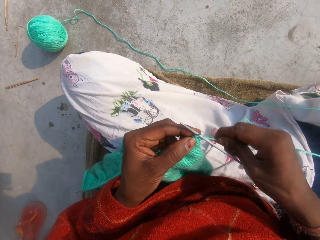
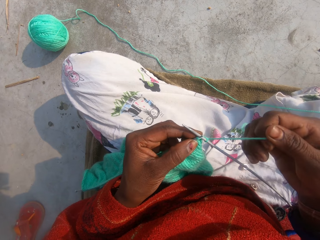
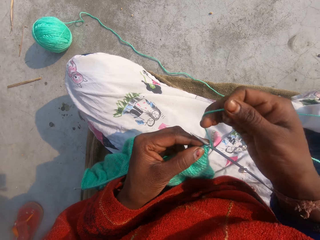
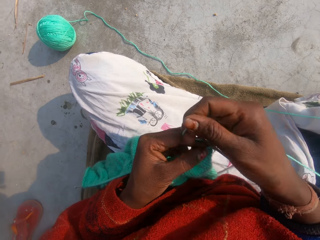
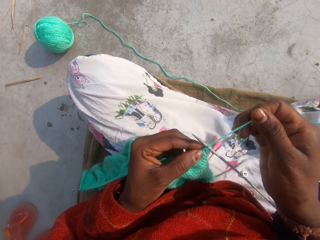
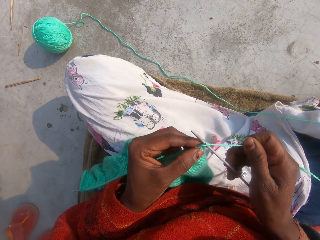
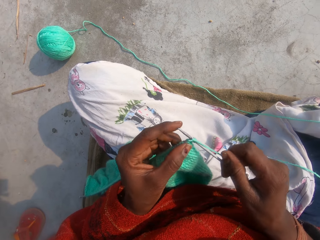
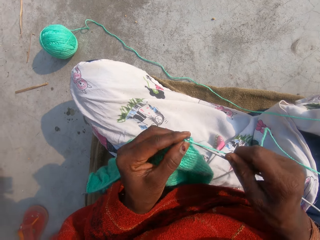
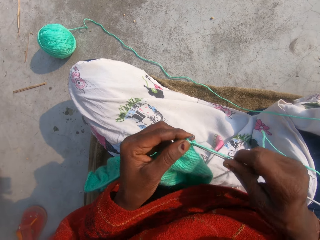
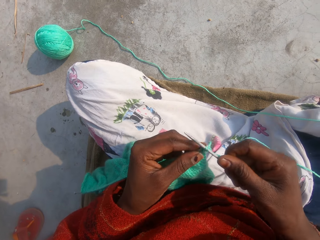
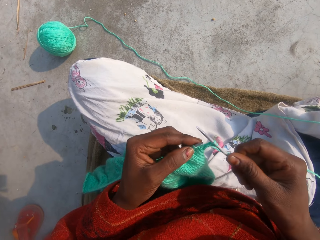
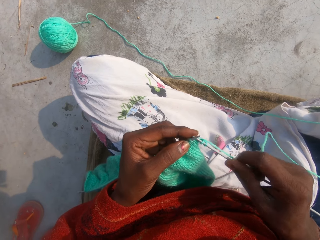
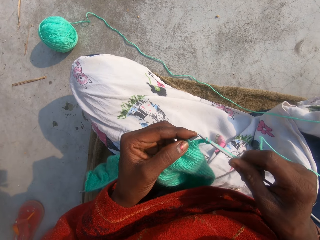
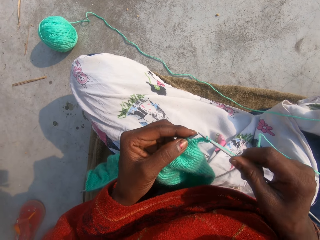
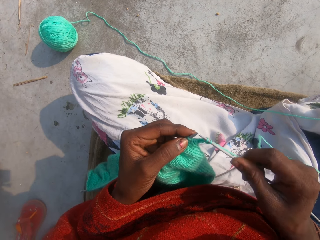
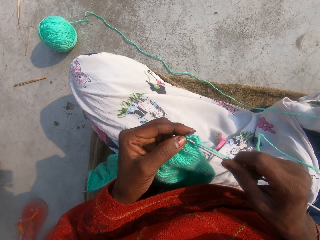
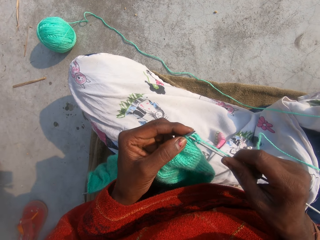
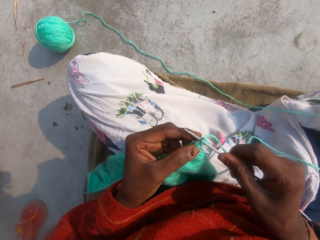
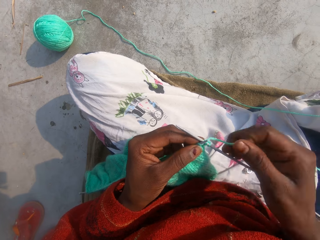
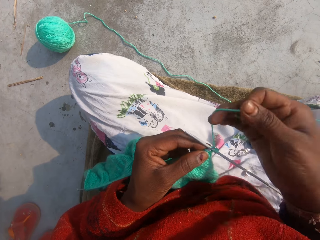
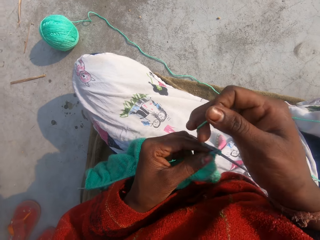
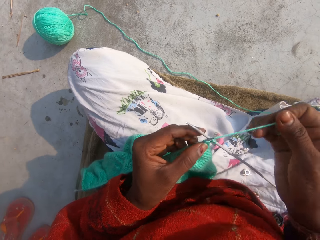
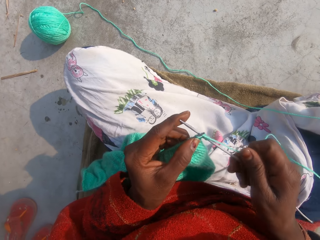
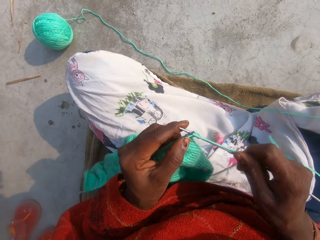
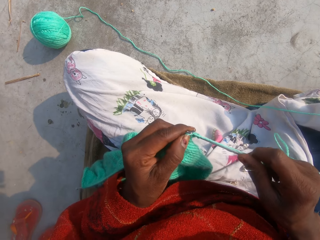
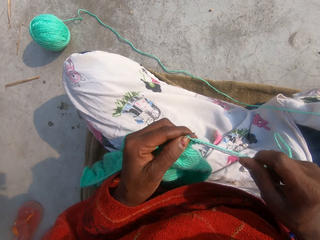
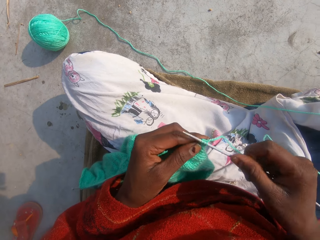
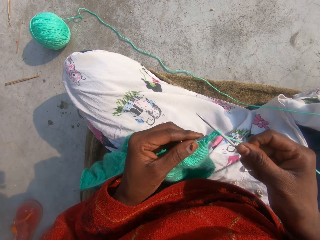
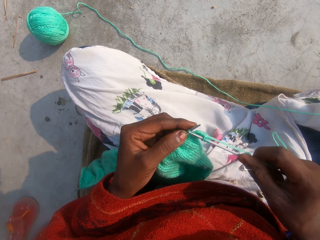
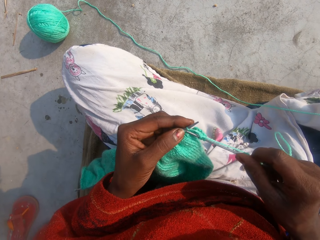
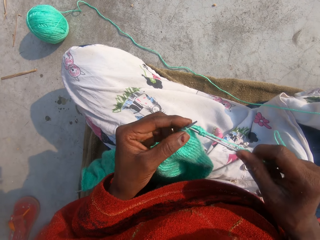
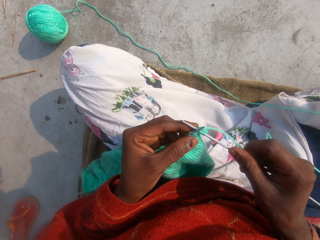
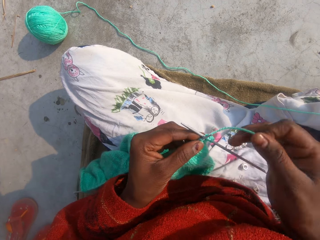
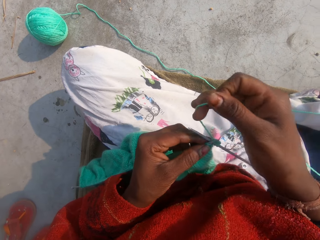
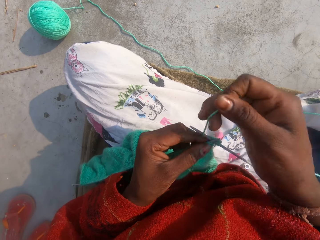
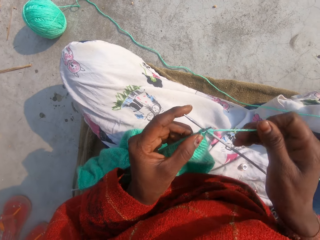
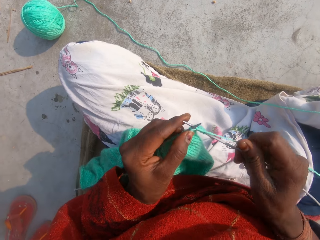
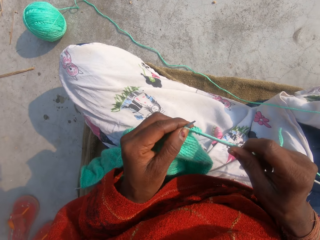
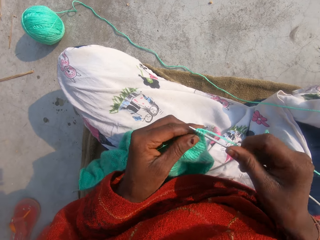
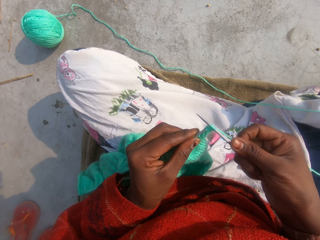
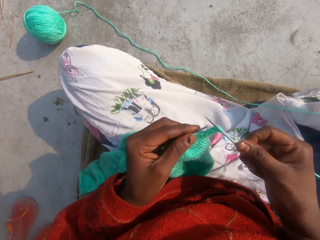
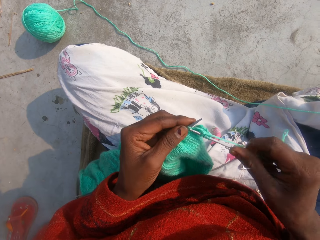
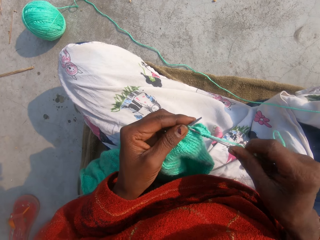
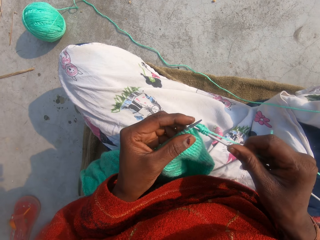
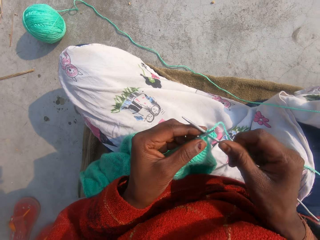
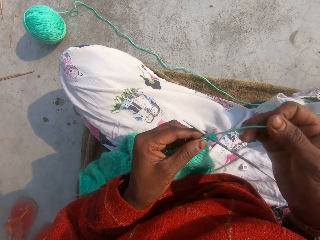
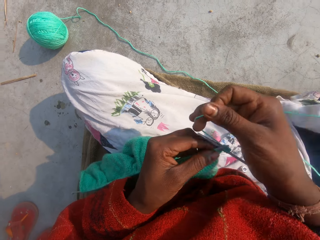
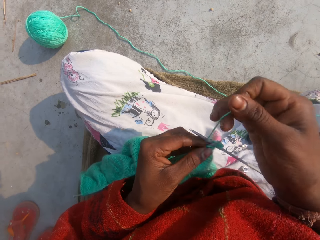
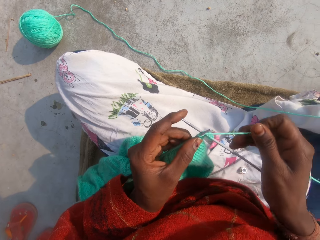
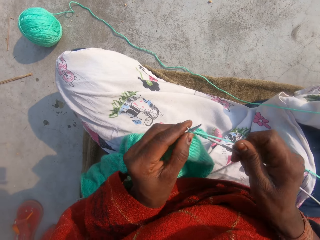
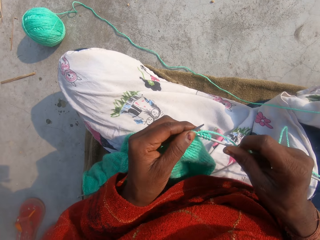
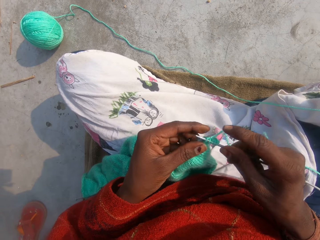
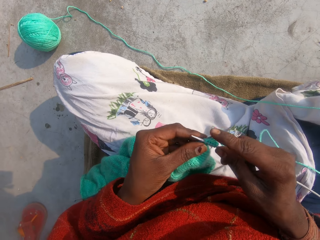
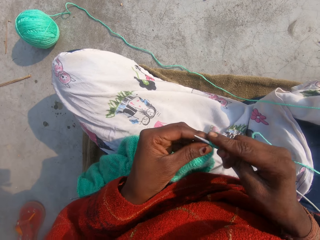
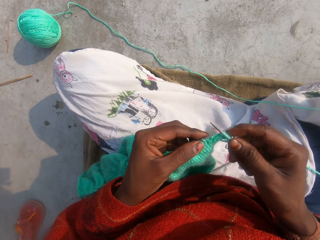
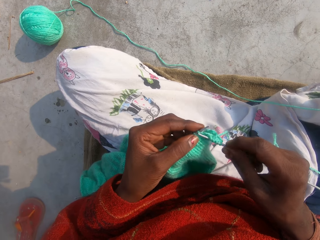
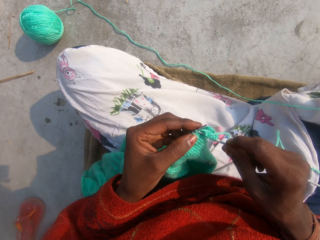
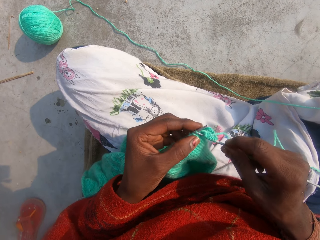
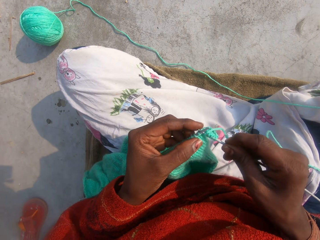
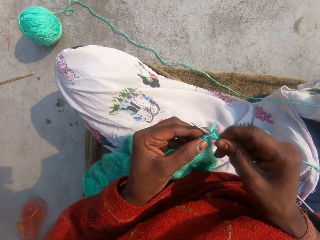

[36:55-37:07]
The camera wearer converses. They sew the crochet.

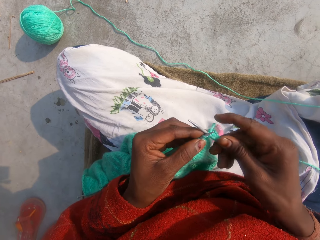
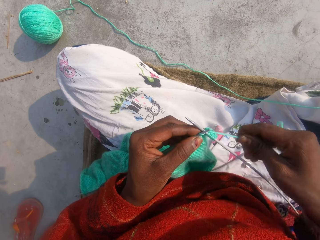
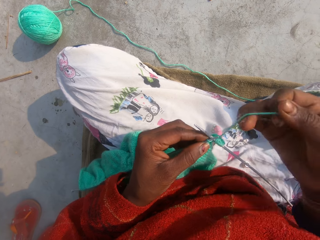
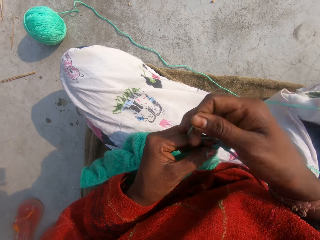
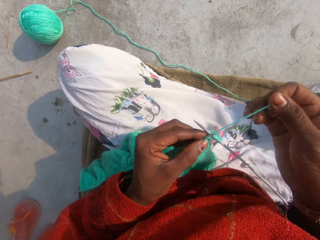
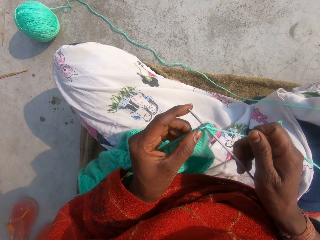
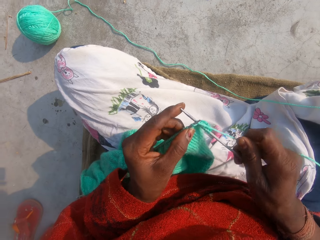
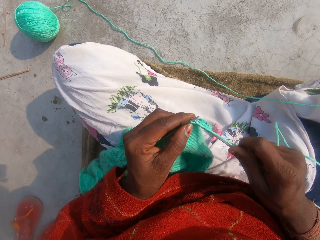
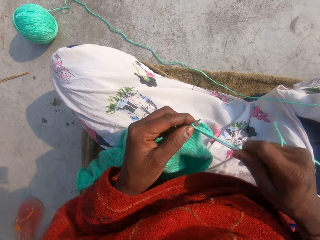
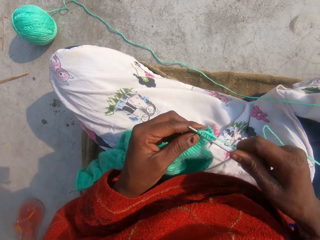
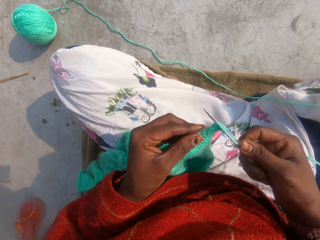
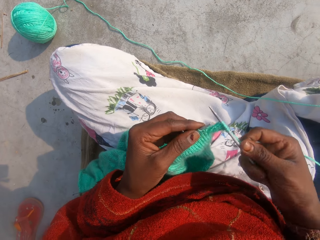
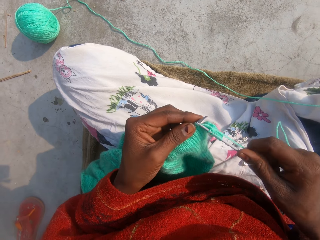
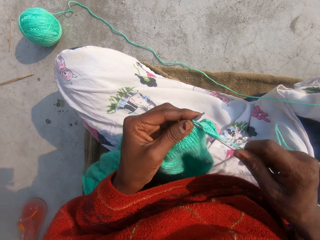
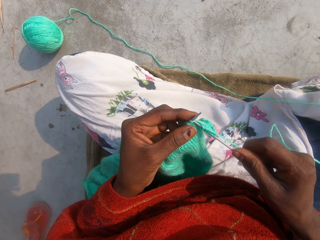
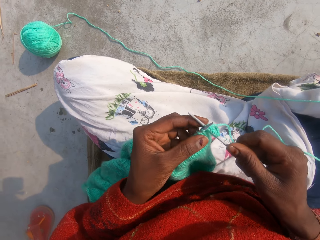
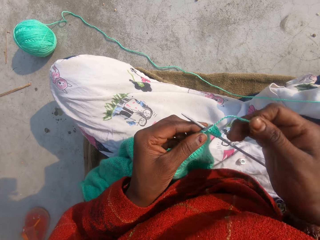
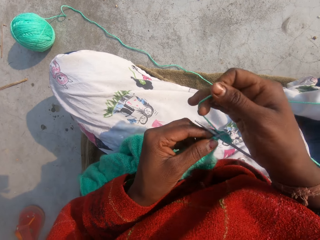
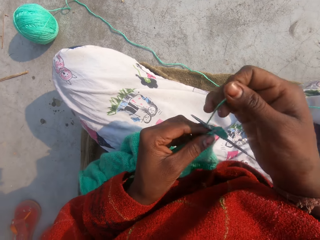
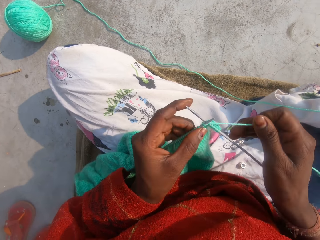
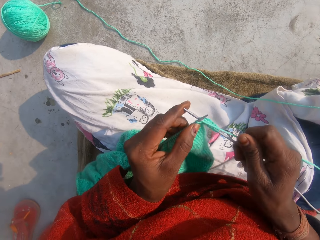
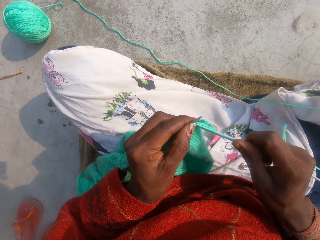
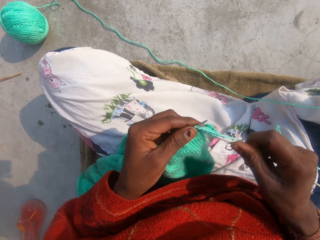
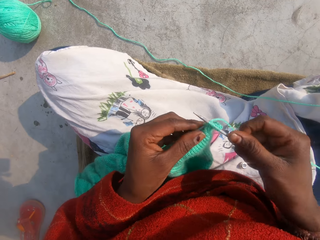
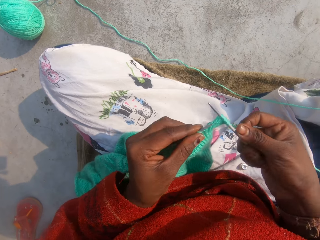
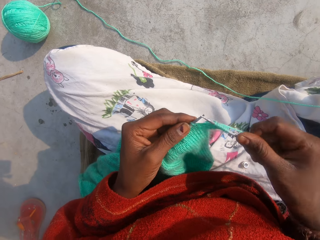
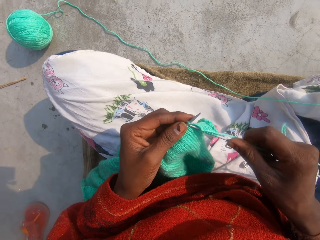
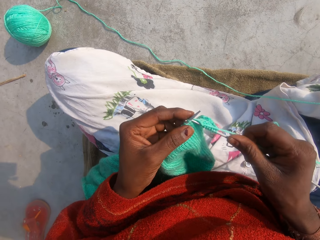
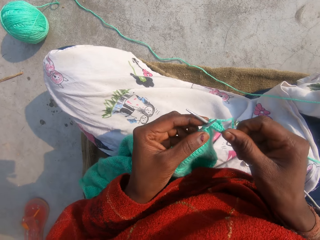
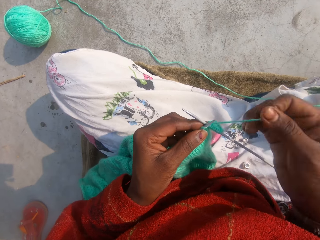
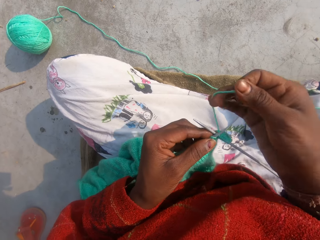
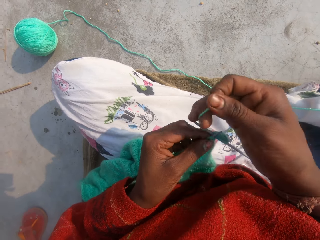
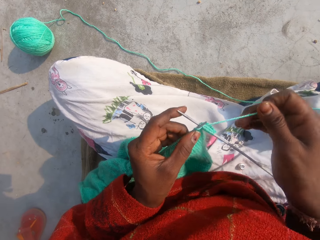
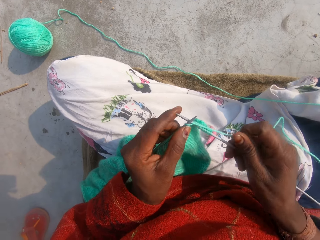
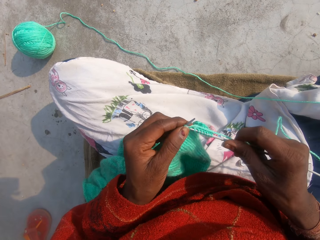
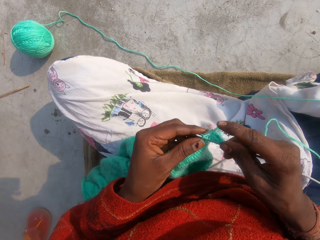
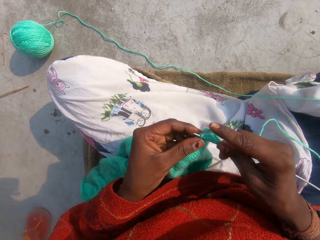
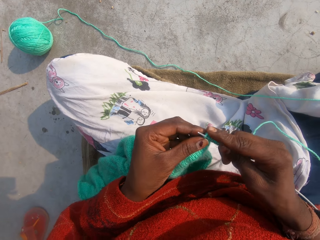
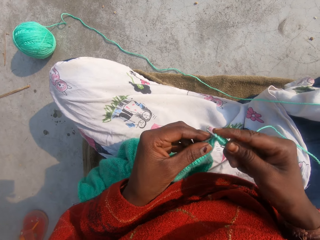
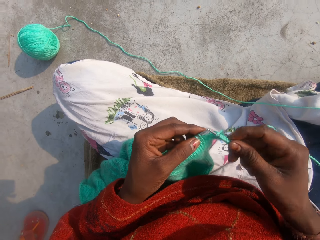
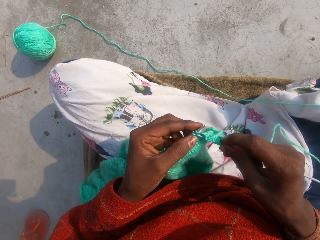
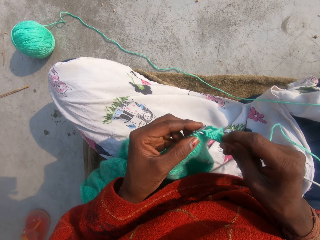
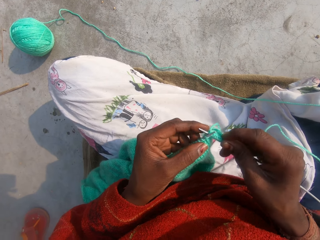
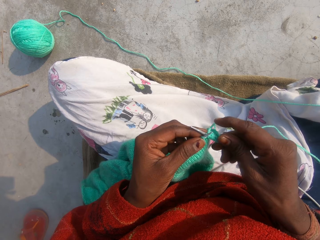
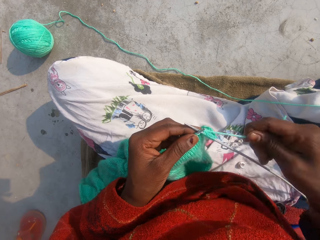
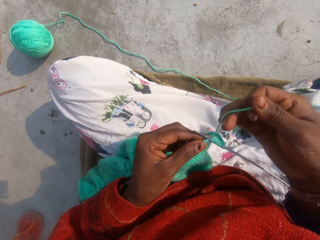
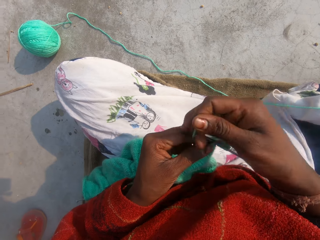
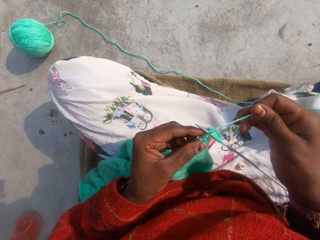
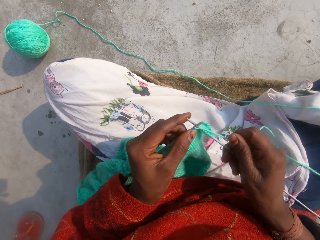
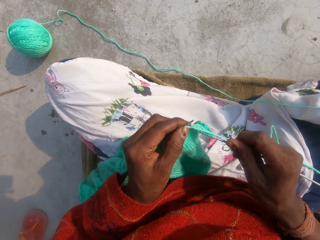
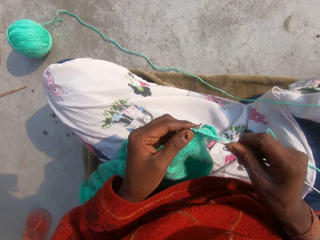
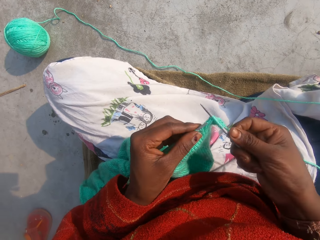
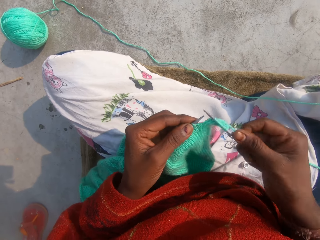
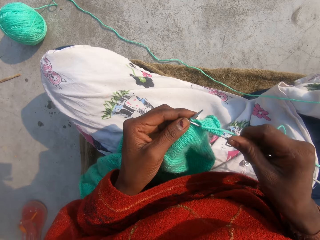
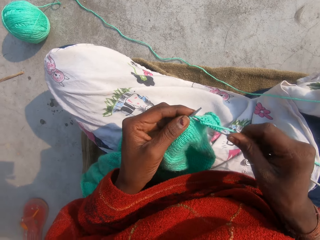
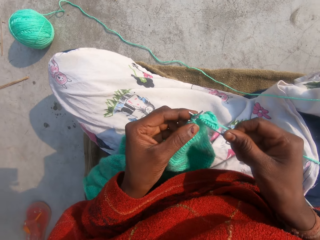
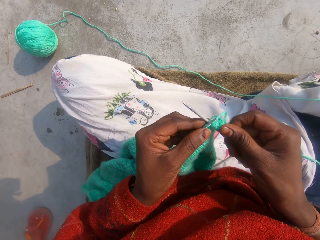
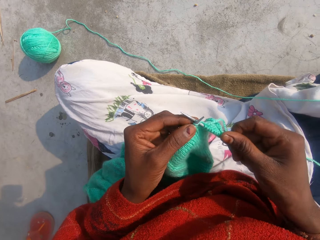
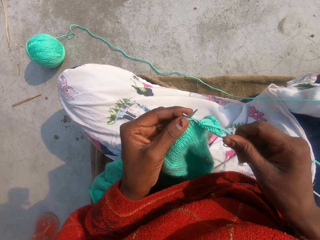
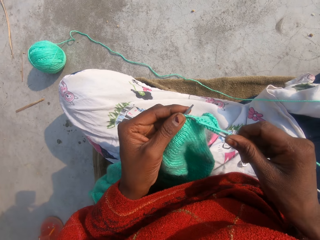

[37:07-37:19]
The camera wearer converses.
